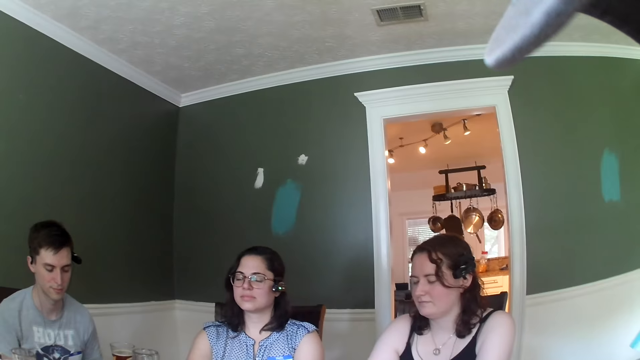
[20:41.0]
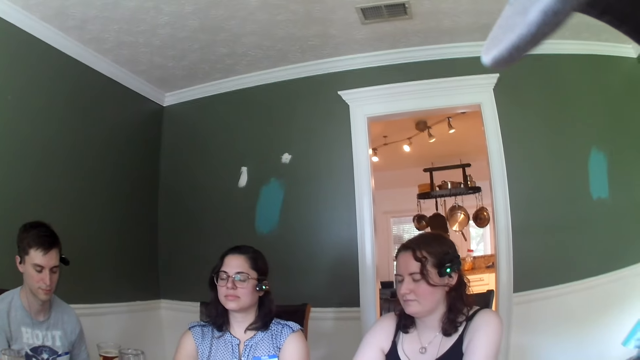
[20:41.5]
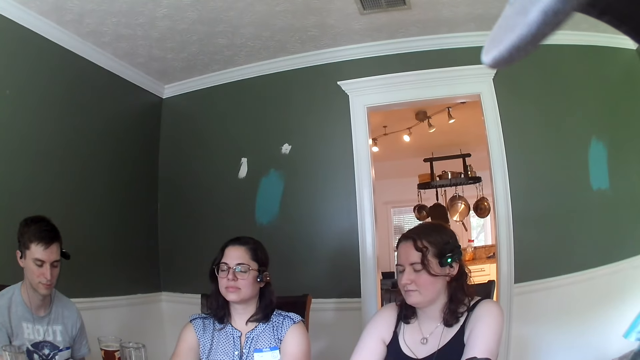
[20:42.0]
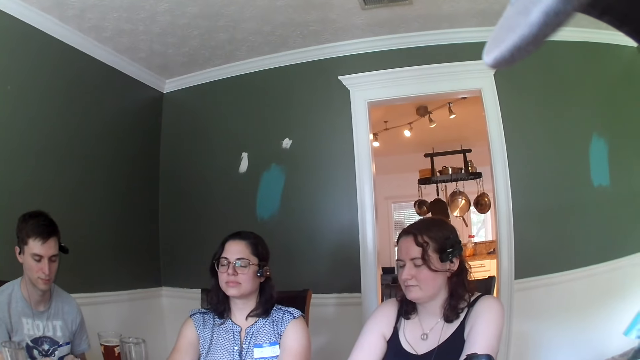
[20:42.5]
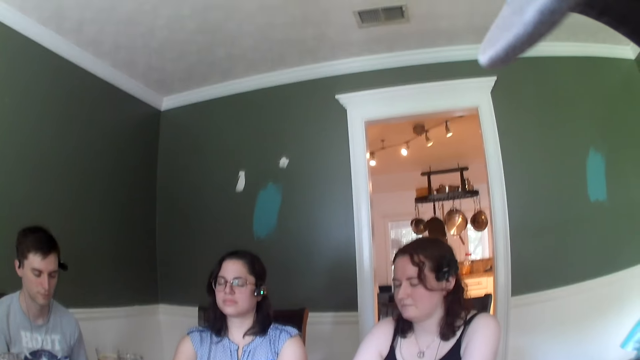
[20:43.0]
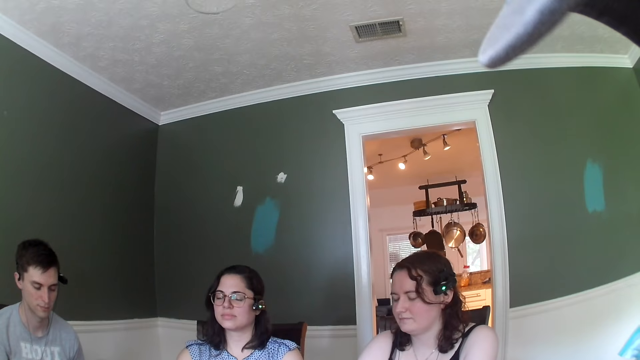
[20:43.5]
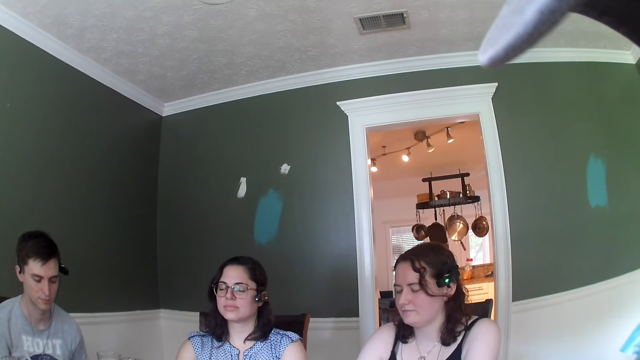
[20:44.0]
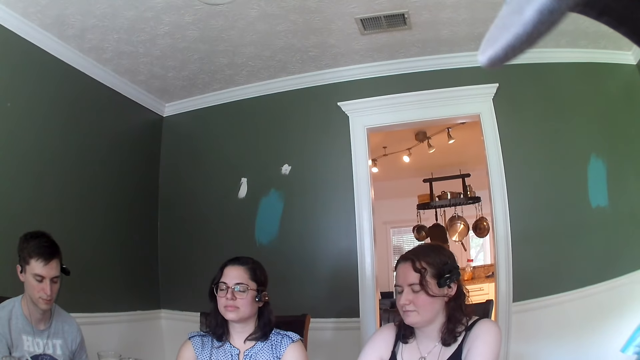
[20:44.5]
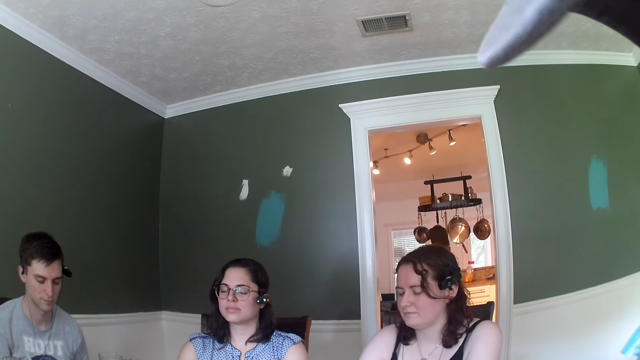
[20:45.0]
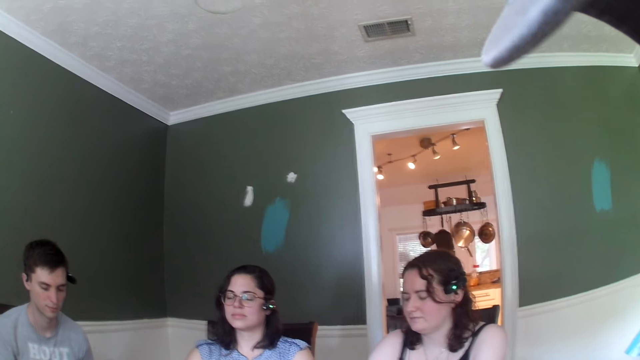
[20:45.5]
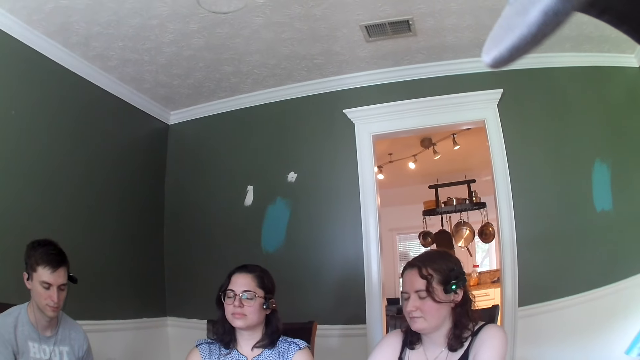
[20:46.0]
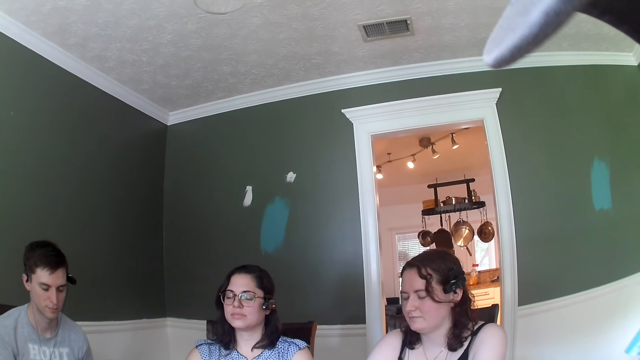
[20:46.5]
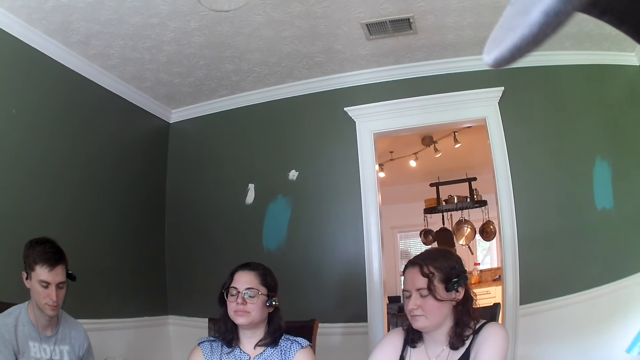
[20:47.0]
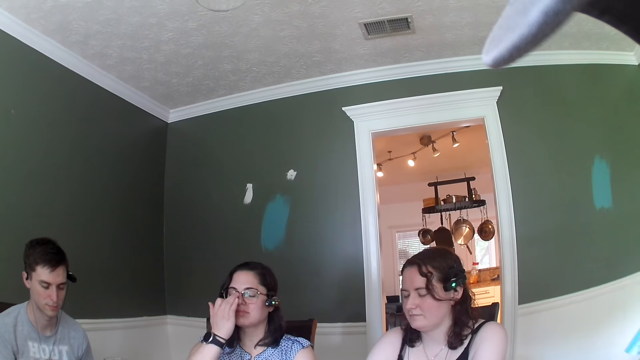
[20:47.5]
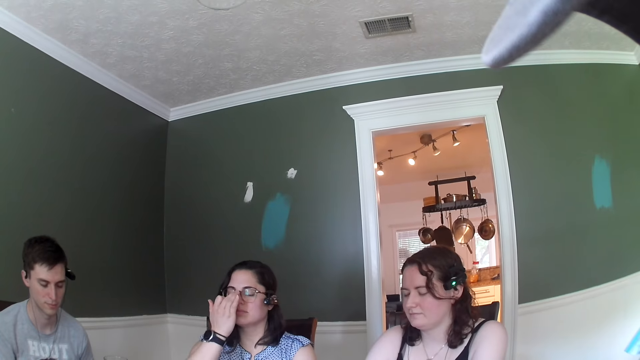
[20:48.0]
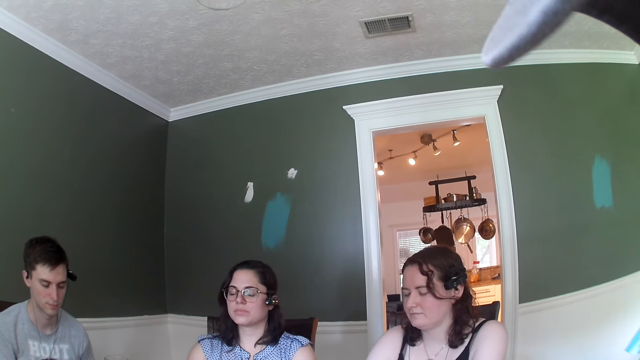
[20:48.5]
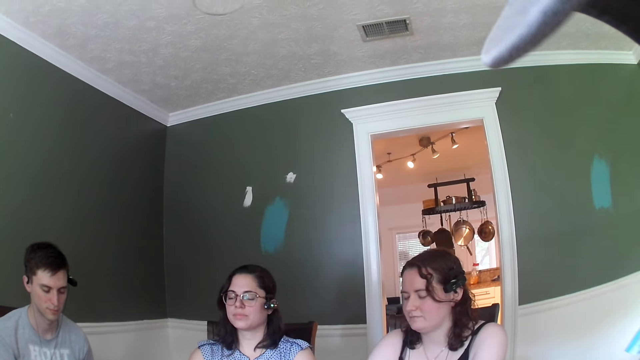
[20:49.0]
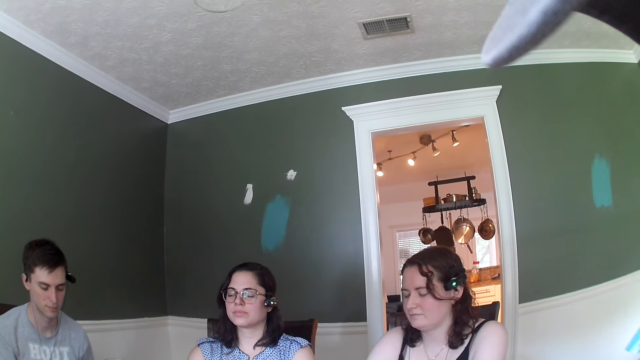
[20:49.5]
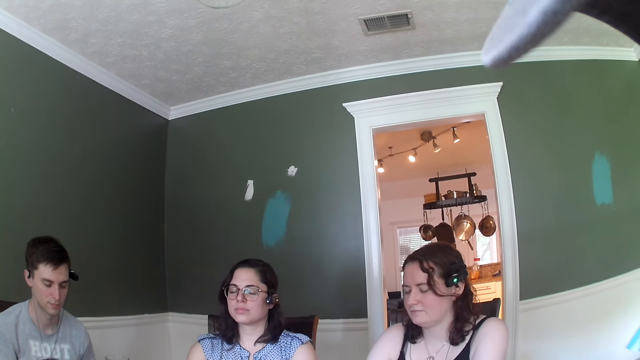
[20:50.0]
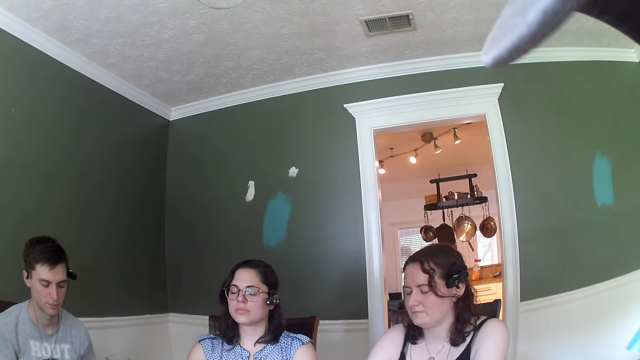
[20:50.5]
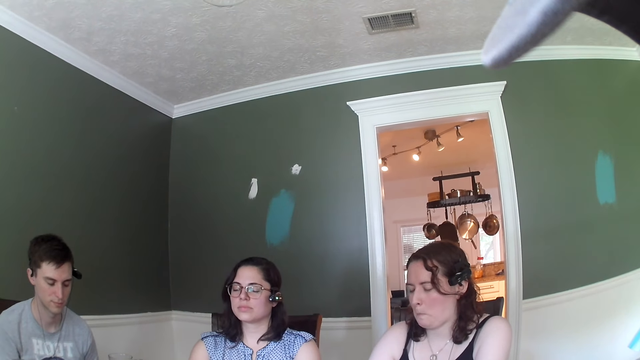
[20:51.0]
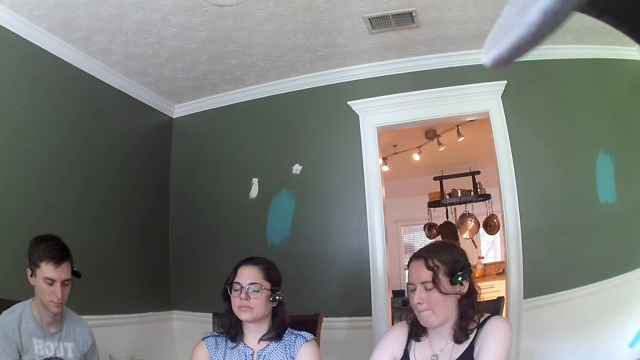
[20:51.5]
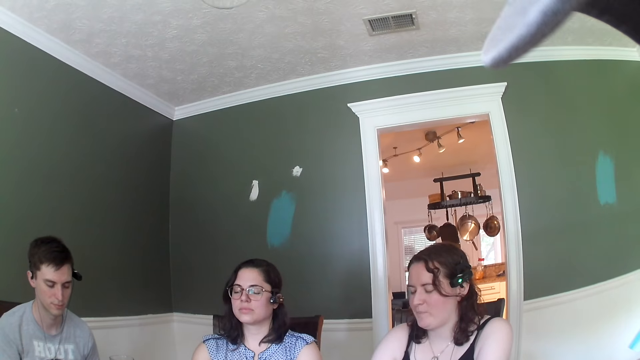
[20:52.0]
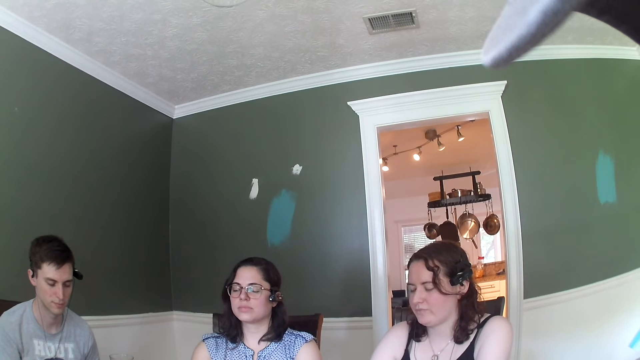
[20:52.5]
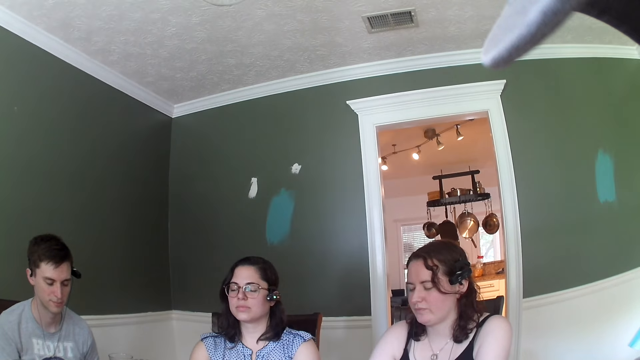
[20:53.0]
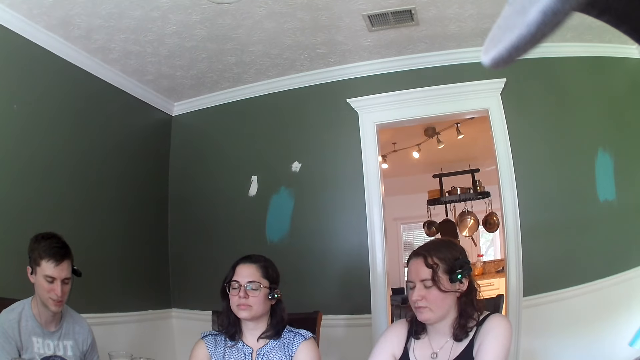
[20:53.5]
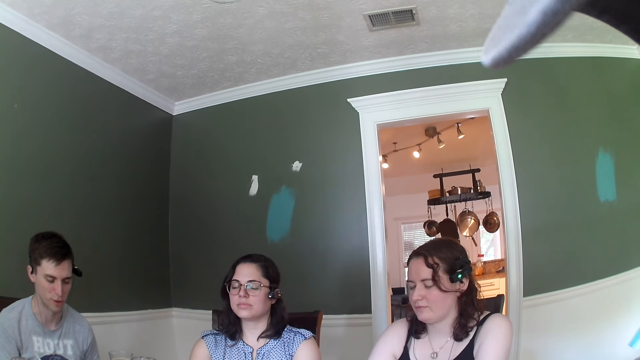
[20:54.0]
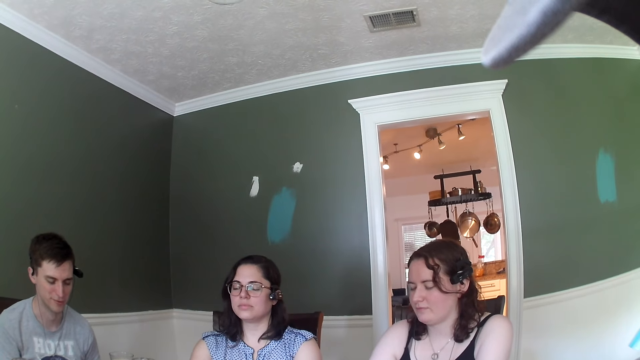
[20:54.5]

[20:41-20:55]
The camera wearer looks around the table. A man listens to audio with another man and women. A woman adjusts the pair of glasses on her face with her right hand. The camera wearer looks around the table. The man listens to audio with the other man and the women.

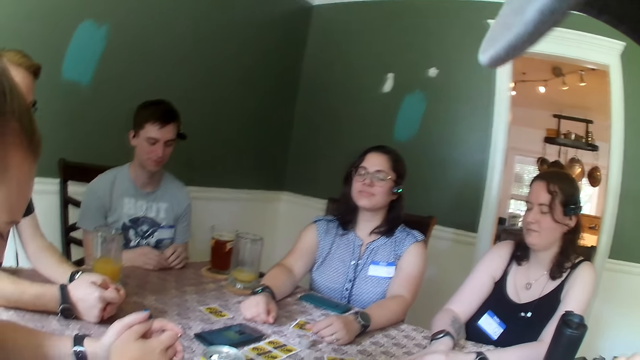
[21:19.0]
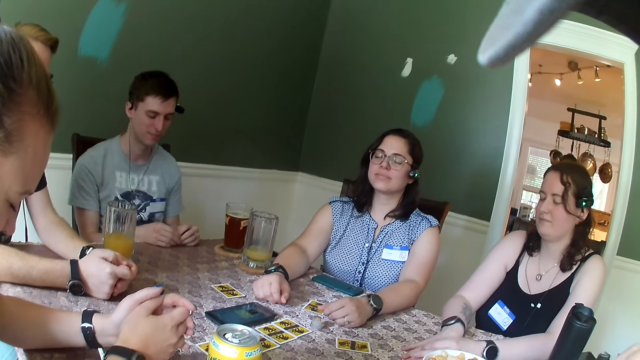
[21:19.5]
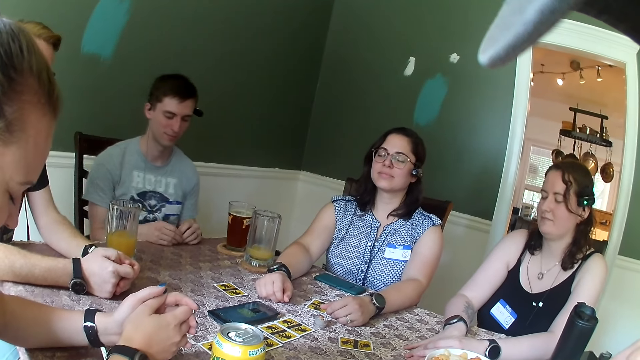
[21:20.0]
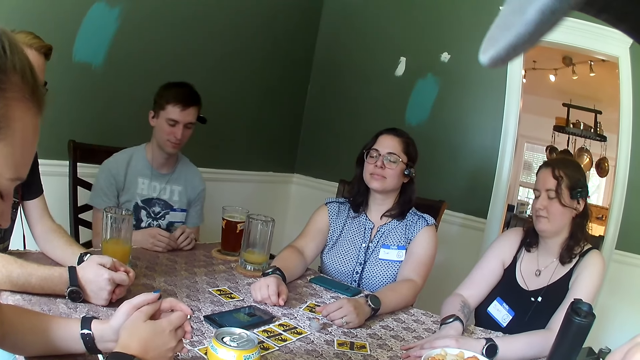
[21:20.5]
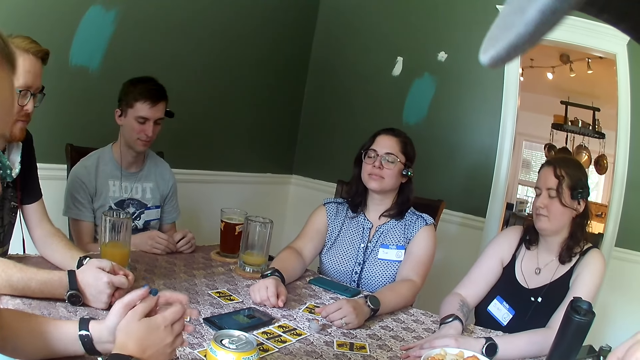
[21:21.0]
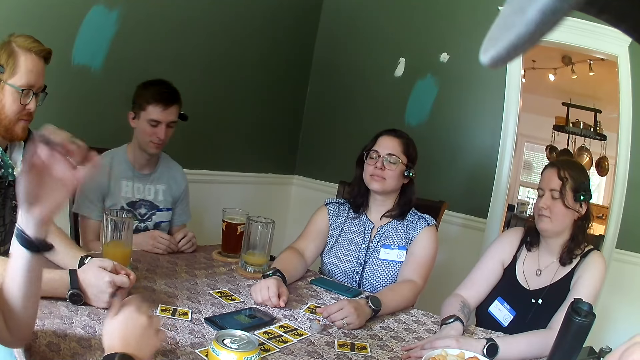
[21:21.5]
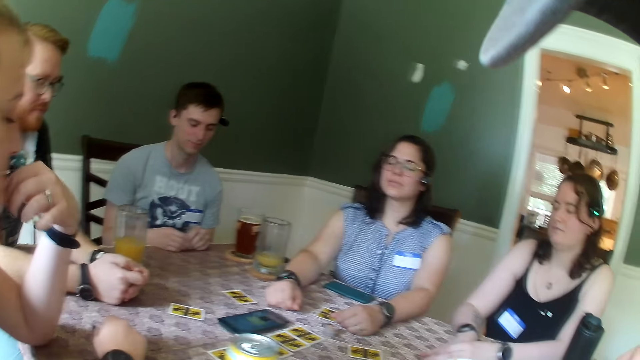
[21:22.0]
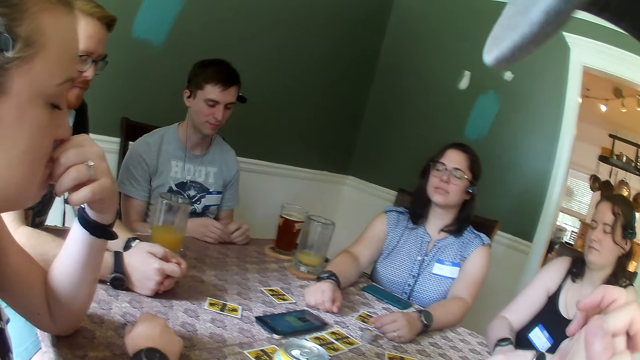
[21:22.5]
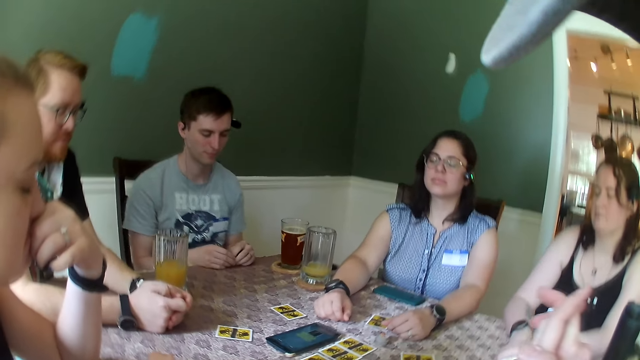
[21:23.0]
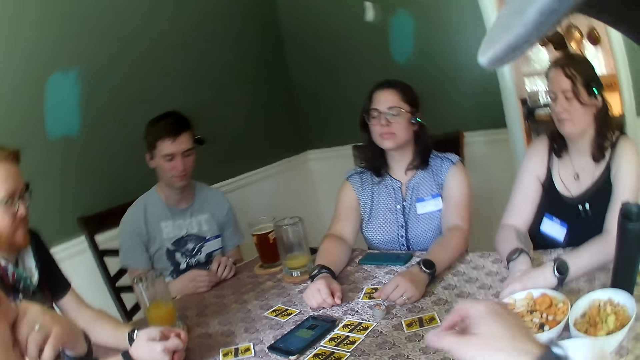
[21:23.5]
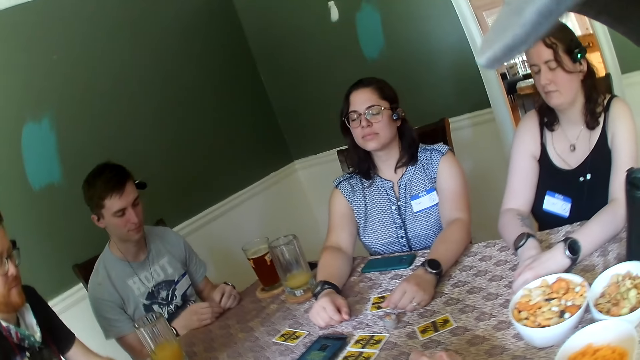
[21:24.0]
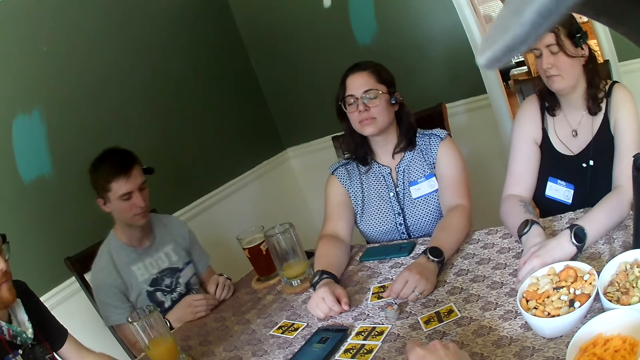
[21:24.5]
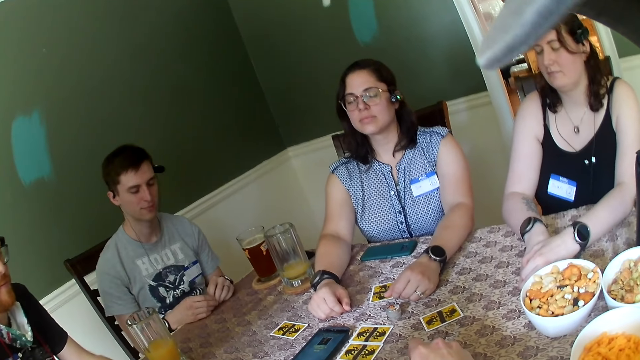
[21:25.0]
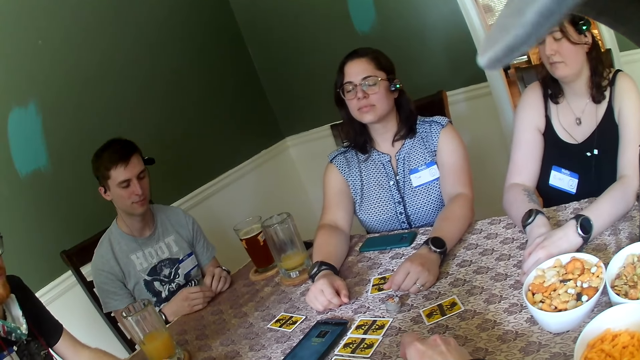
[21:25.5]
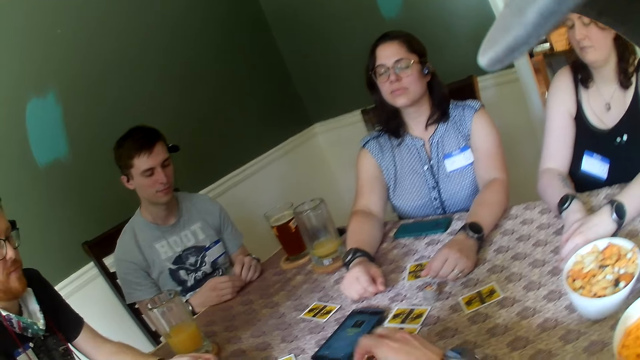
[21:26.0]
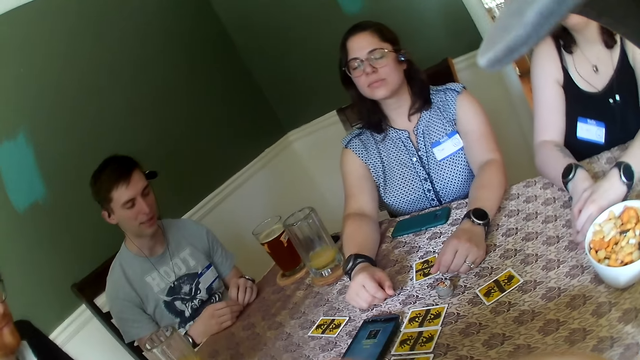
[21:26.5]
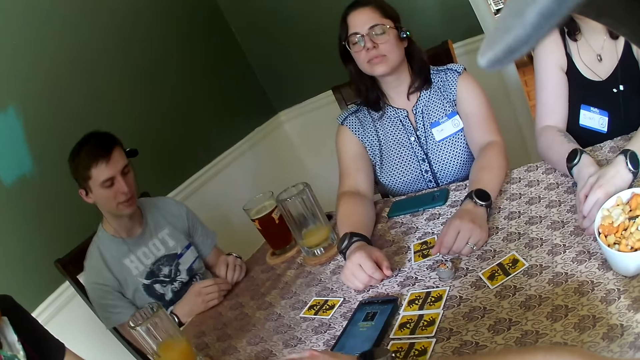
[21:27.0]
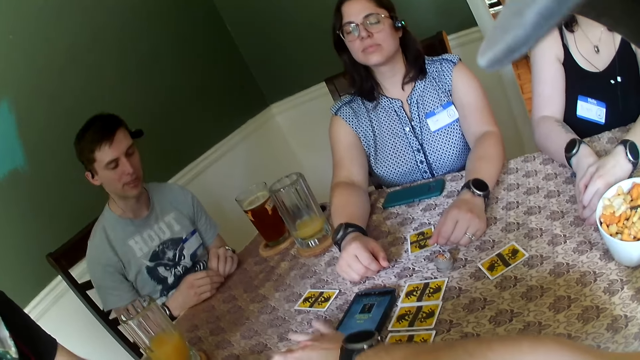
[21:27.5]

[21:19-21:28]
The camera wearer looks around the table. A man listens to audio with another man and women.
